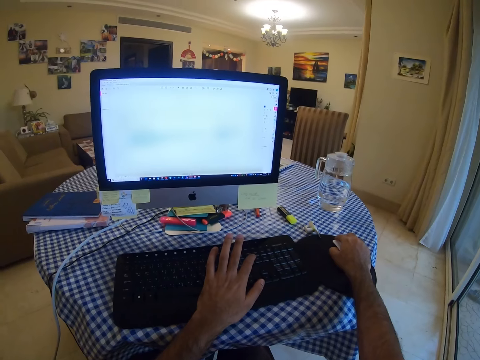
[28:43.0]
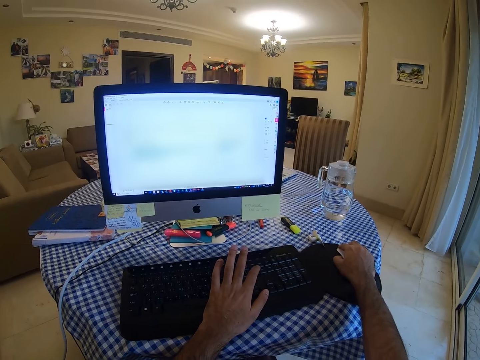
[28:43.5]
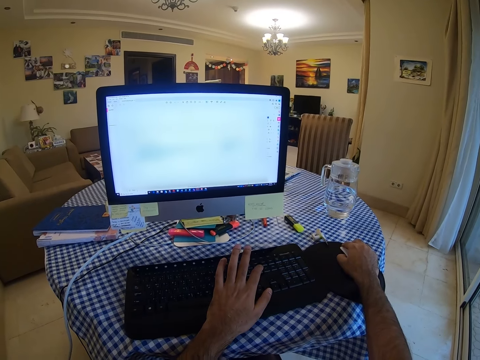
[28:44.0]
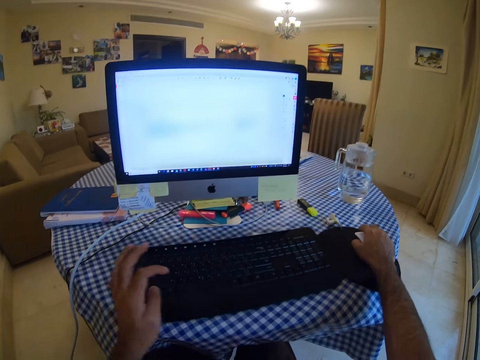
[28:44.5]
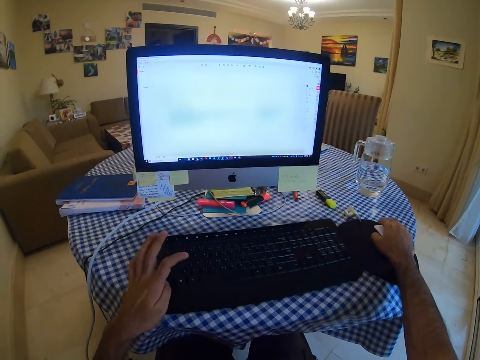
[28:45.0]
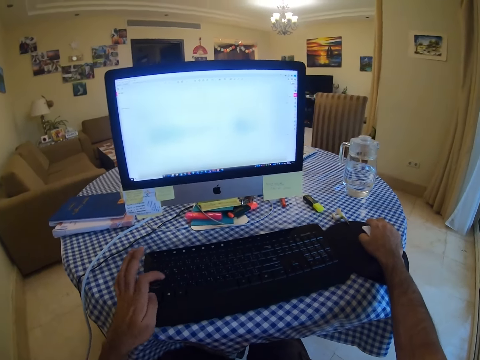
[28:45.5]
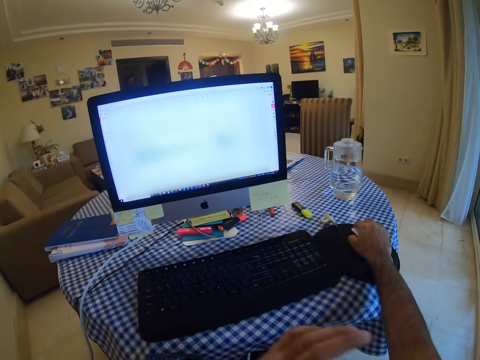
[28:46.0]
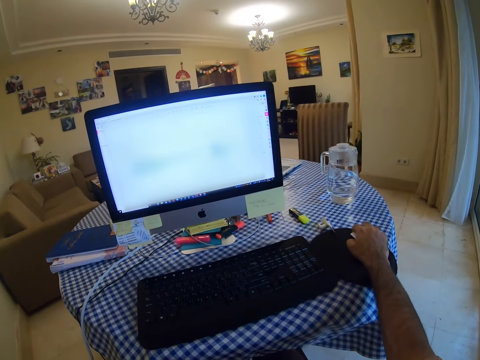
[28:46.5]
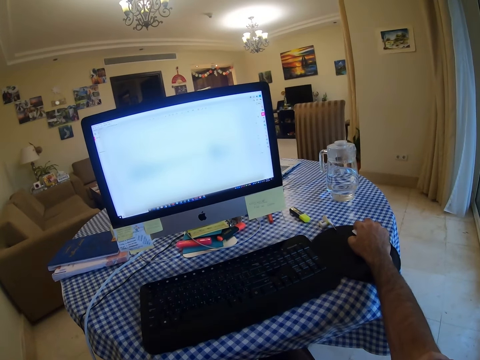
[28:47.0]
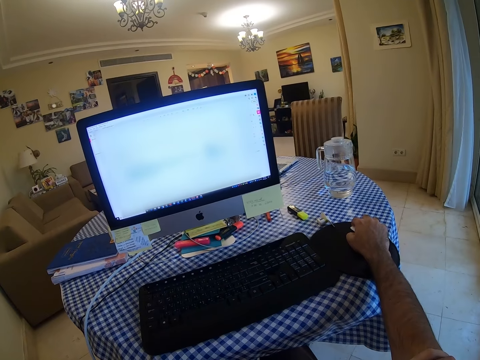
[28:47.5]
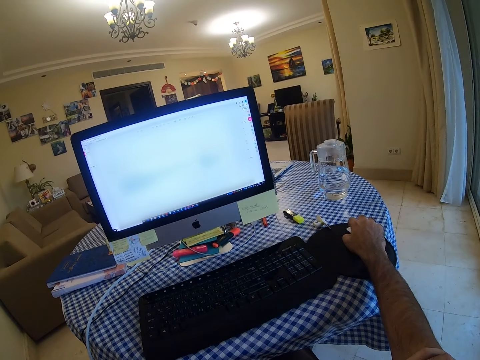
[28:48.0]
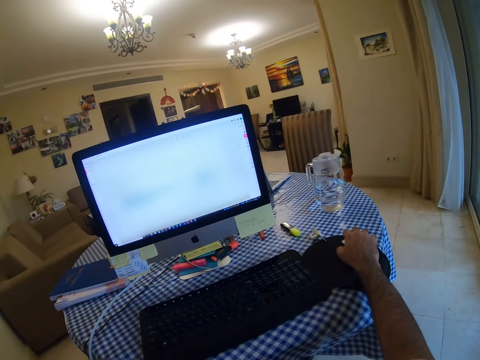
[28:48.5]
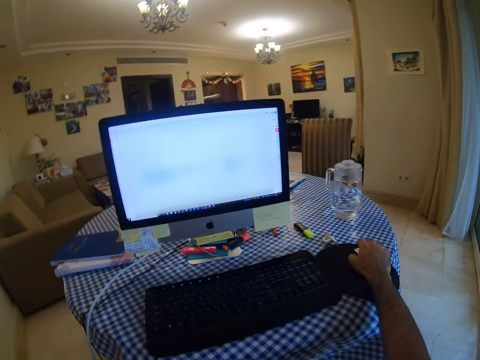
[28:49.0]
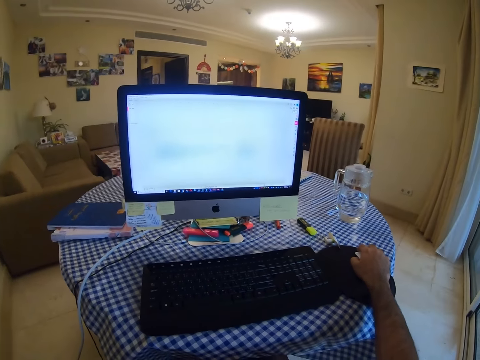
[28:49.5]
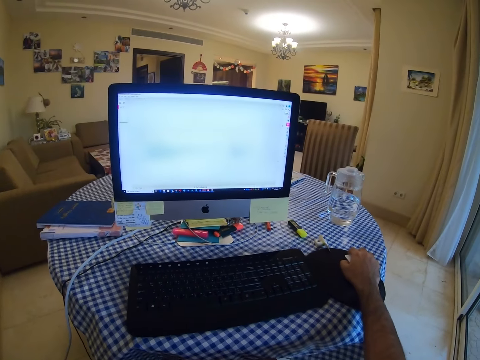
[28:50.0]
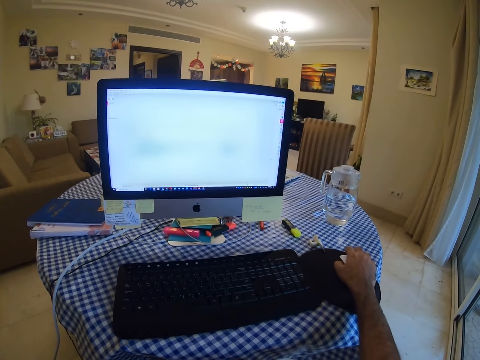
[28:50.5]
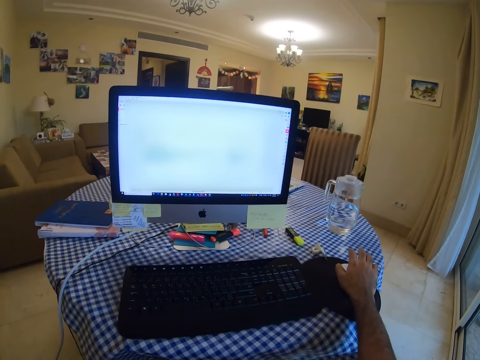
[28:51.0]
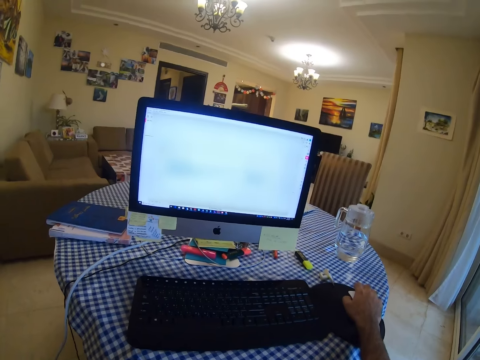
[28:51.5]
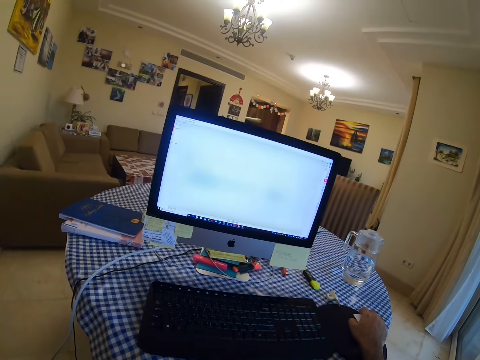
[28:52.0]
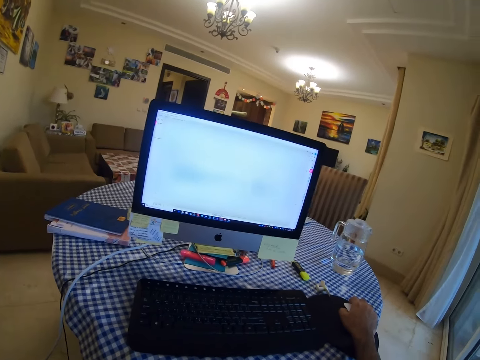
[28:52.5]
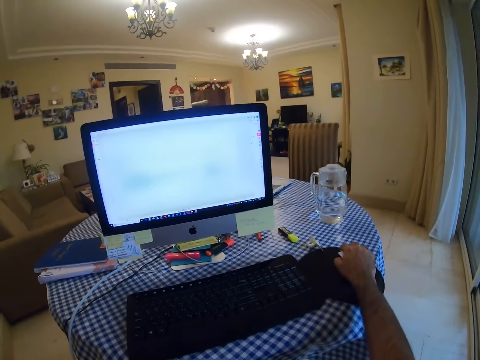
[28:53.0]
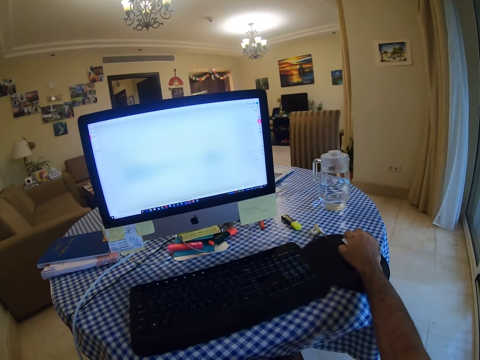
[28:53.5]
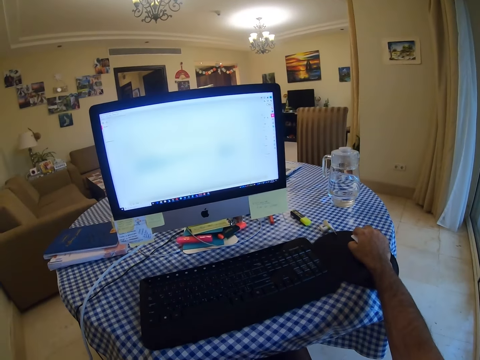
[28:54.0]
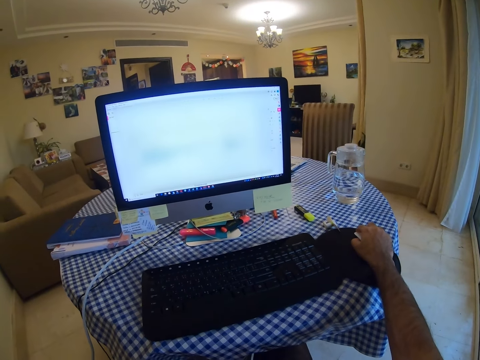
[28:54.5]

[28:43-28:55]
The camera wearer types on the keyboard. They click on the mouse. They hold the mouse.

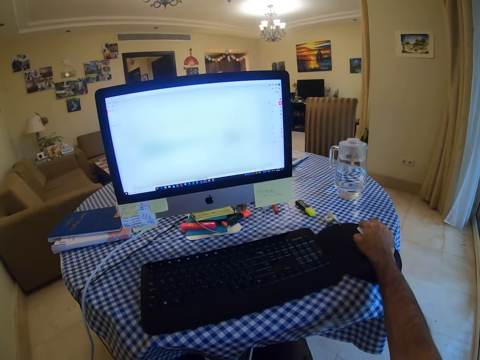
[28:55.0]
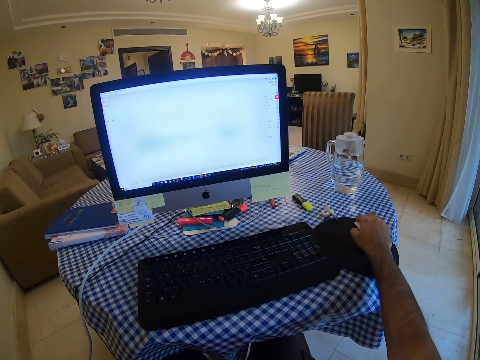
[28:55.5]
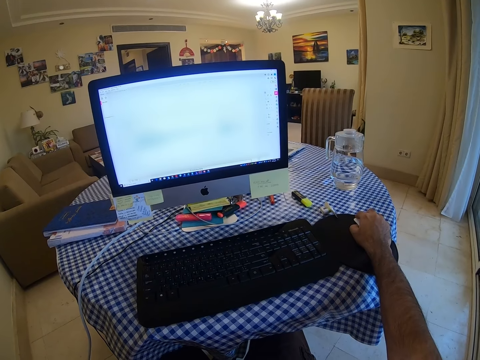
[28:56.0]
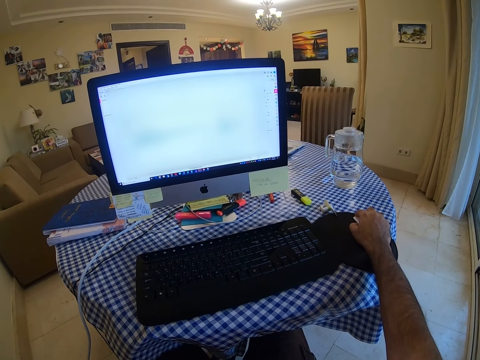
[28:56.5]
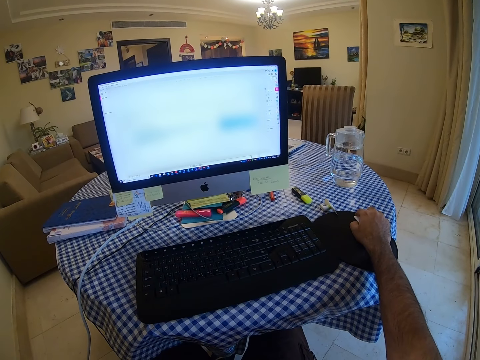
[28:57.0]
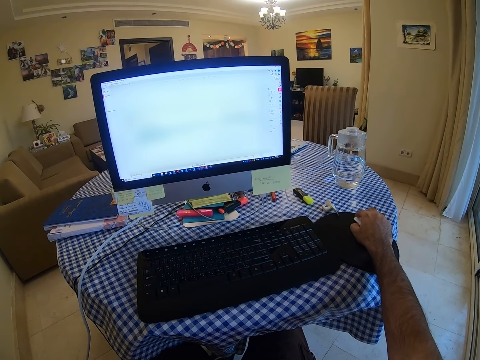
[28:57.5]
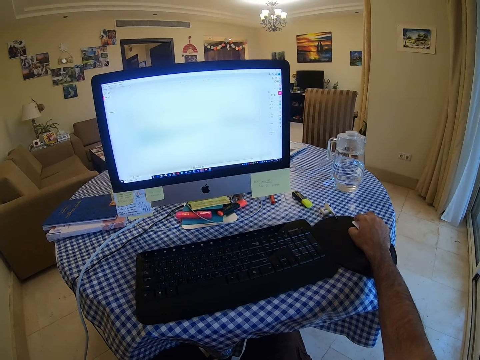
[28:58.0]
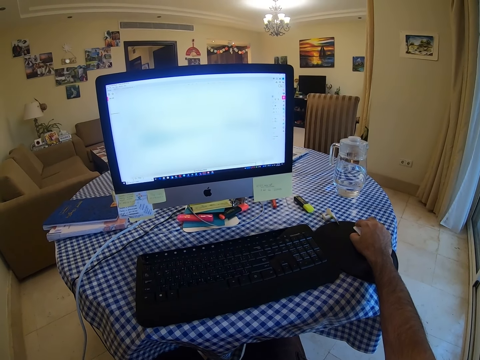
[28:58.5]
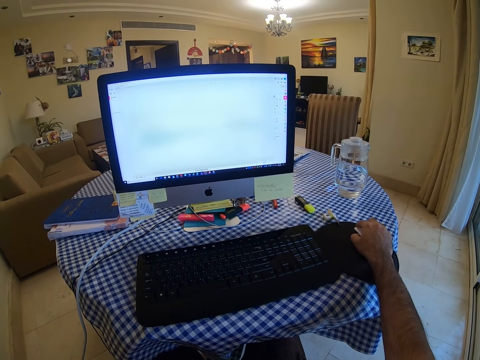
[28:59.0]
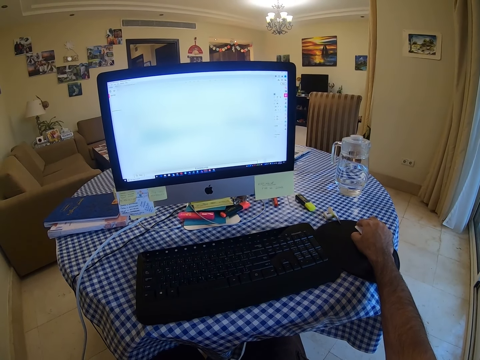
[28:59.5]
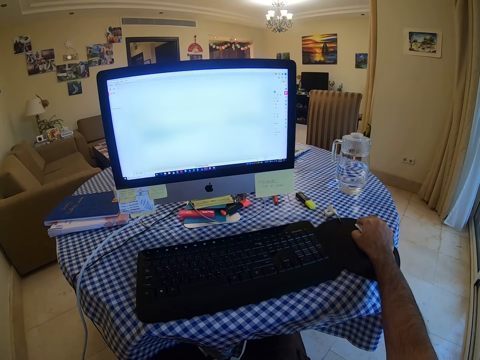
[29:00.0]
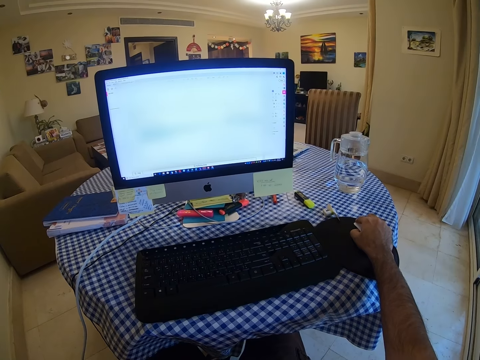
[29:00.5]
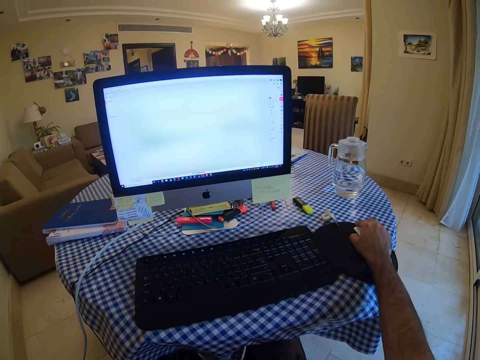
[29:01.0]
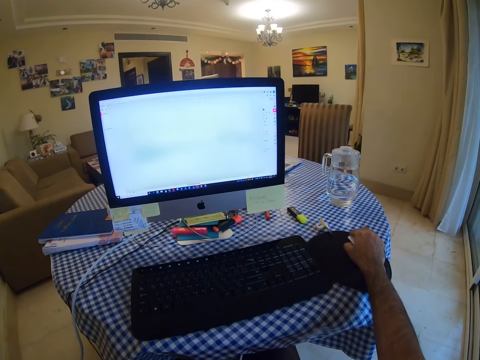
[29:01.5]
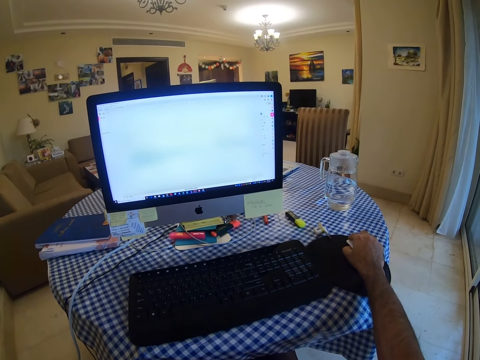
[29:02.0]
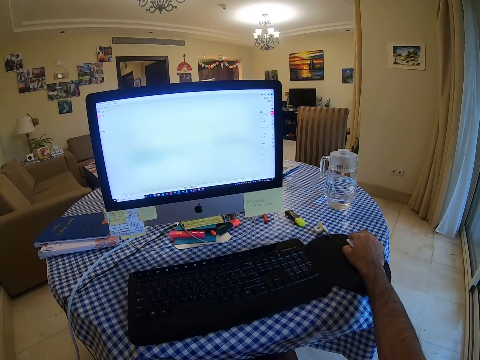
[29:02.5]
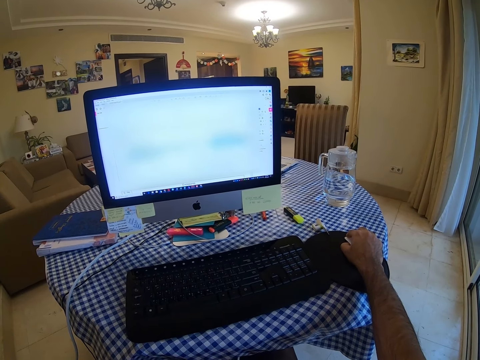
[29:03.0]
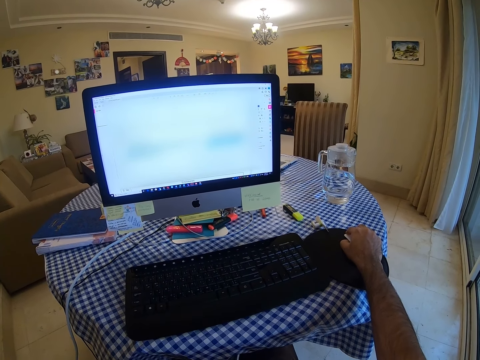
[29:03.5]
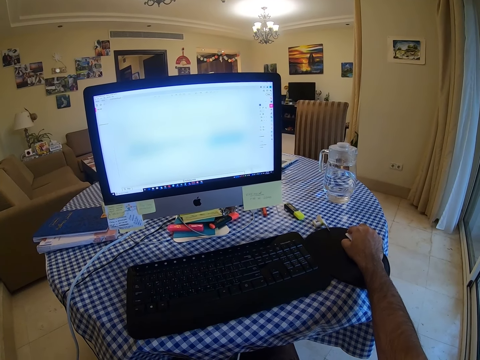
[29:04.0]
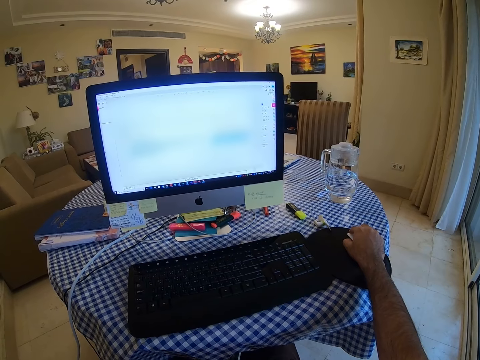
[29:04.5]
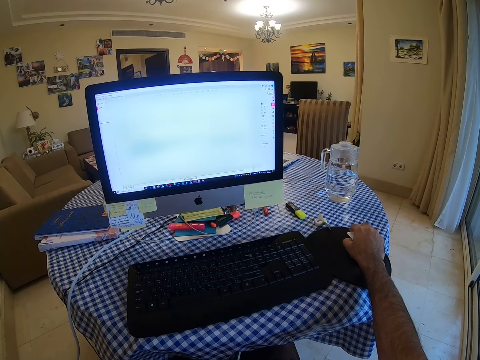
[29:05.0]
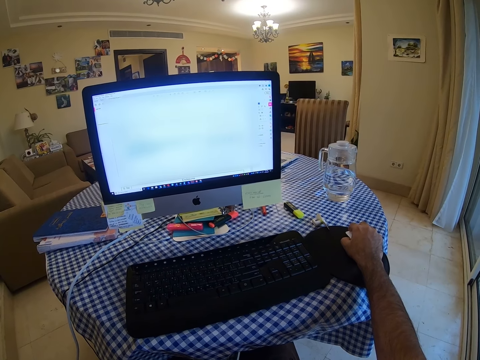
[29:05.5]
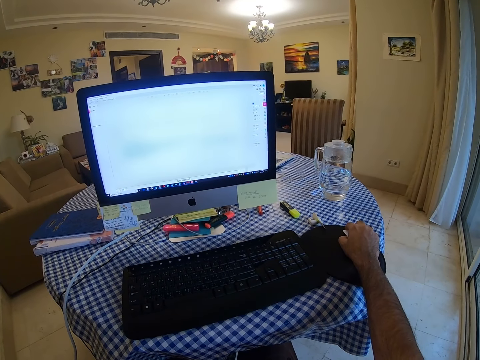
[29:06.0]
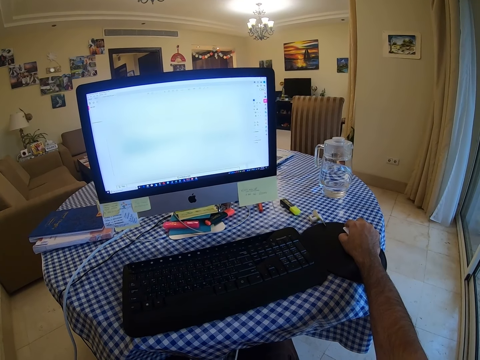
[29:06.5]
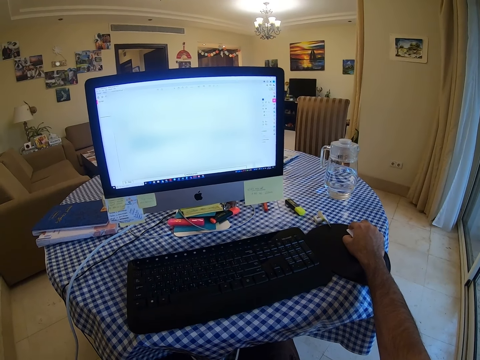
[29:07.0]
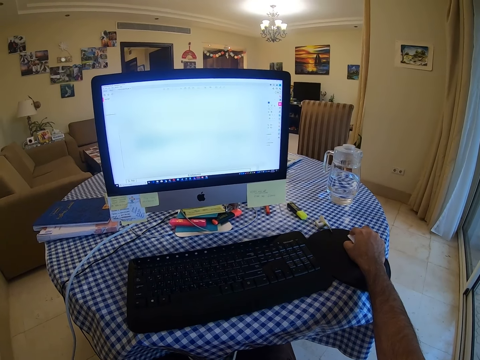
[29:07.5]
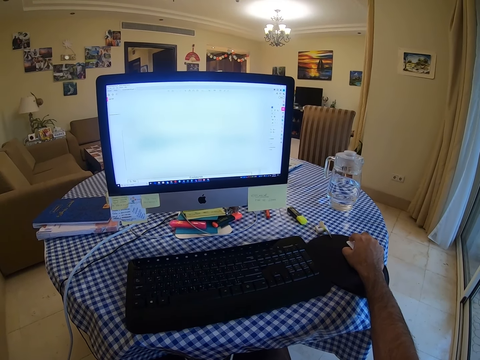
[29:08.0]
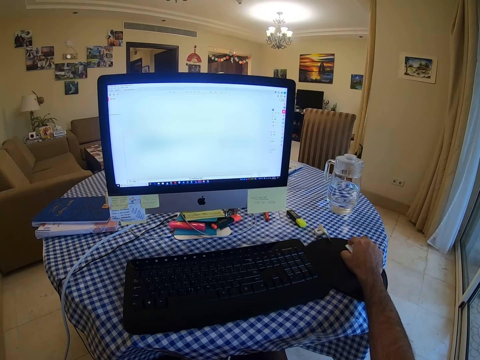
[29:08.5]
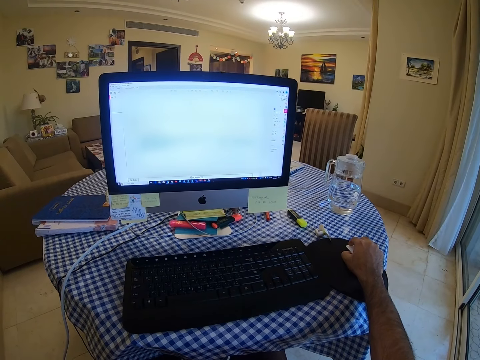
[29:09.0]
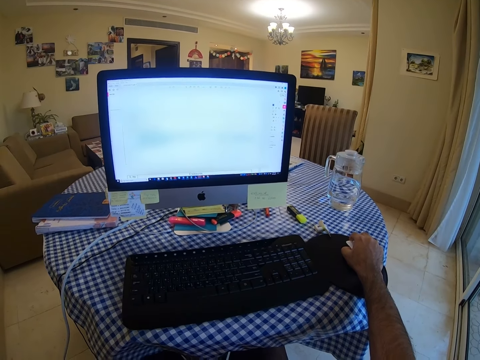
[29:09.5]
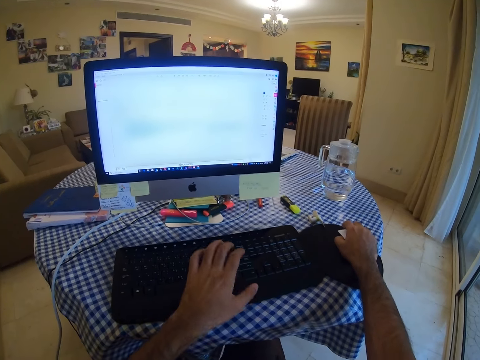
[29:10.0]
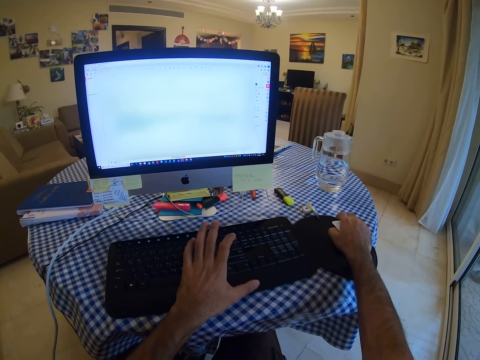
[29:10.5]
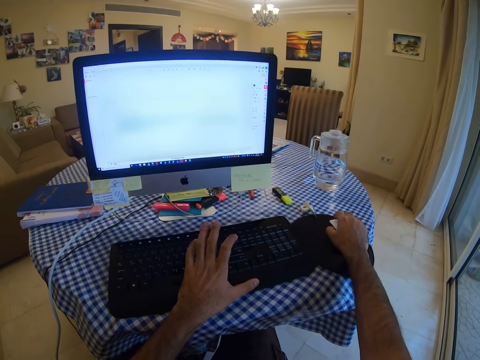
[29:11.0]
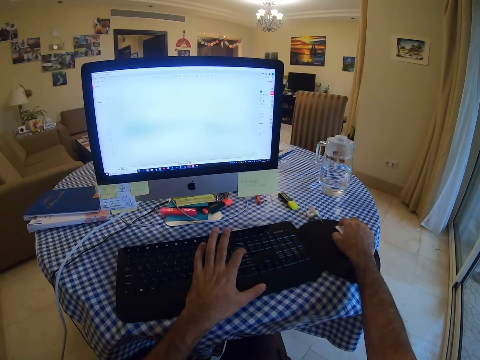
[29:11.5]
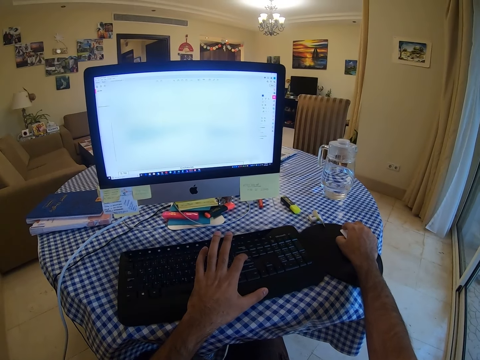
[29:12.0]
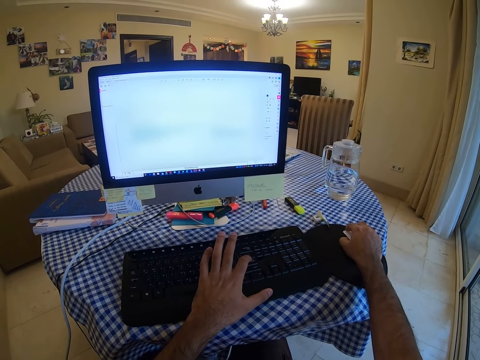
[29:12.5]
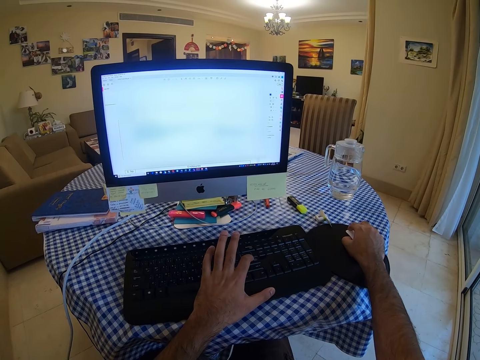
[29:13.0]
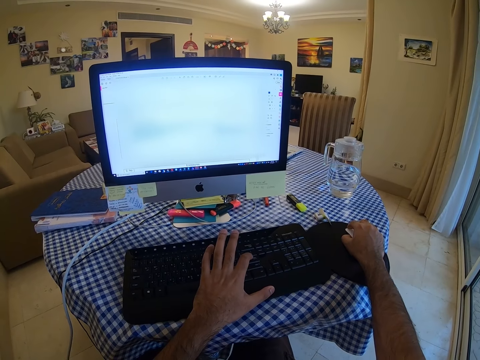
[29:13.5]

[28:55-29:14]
The camera wearer looks on the screen. They look at the screen. They press on the keyboard. They click on the mouse.
